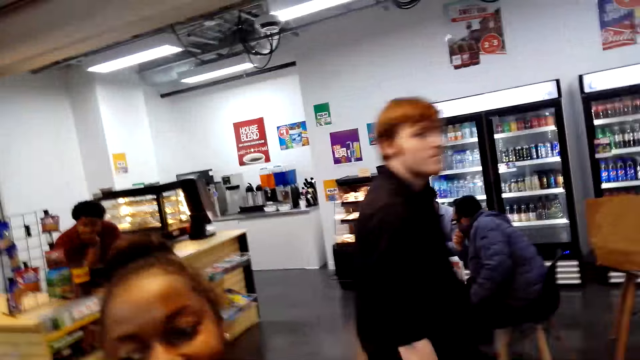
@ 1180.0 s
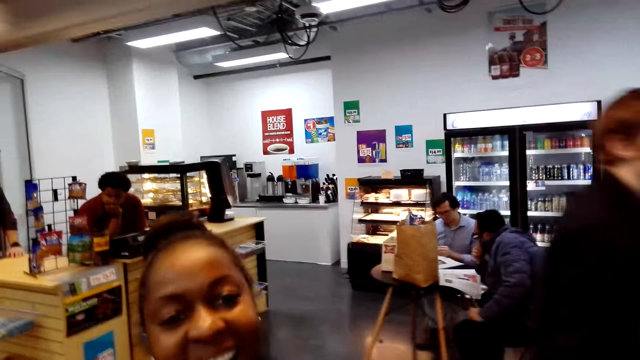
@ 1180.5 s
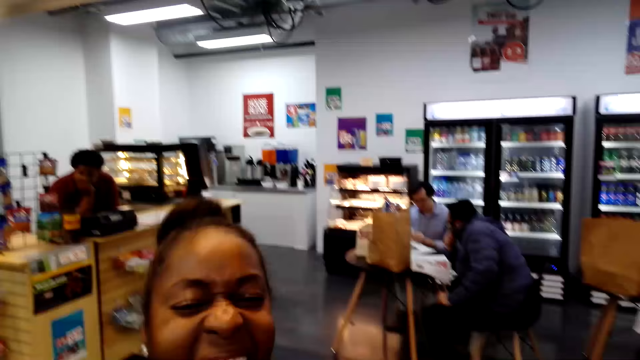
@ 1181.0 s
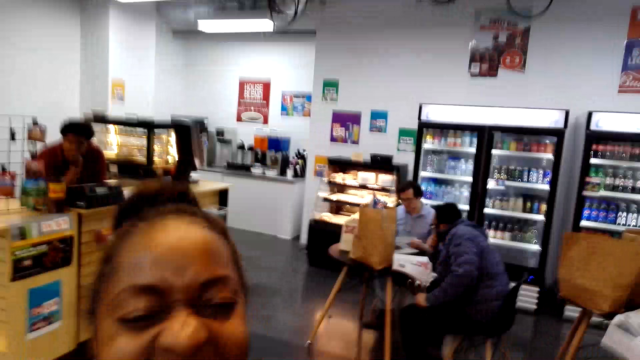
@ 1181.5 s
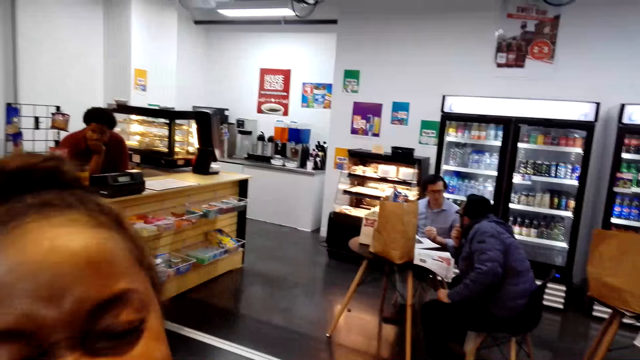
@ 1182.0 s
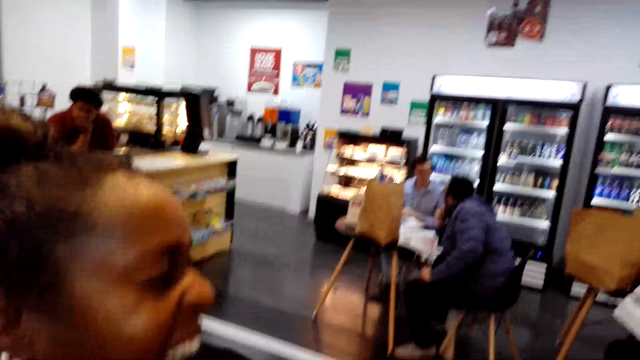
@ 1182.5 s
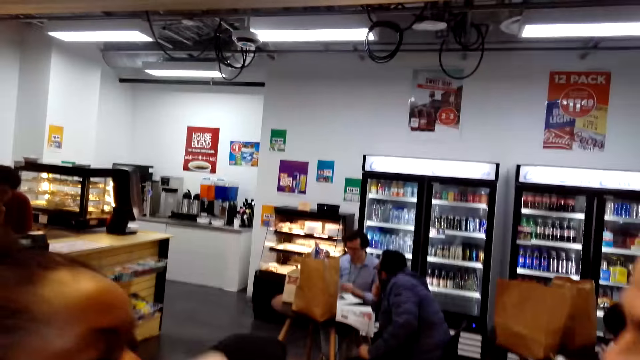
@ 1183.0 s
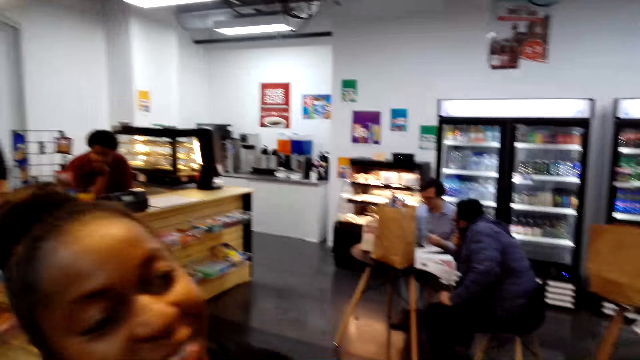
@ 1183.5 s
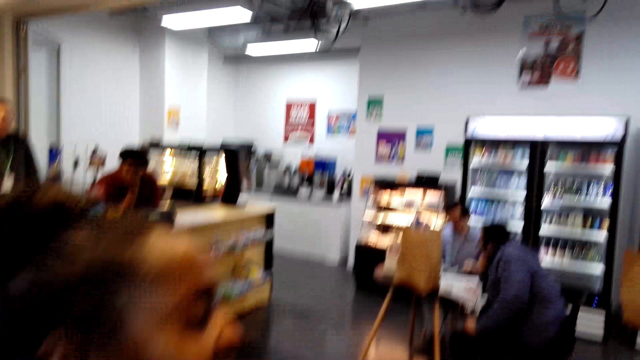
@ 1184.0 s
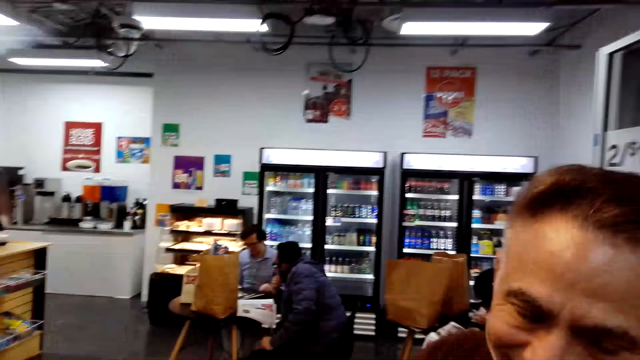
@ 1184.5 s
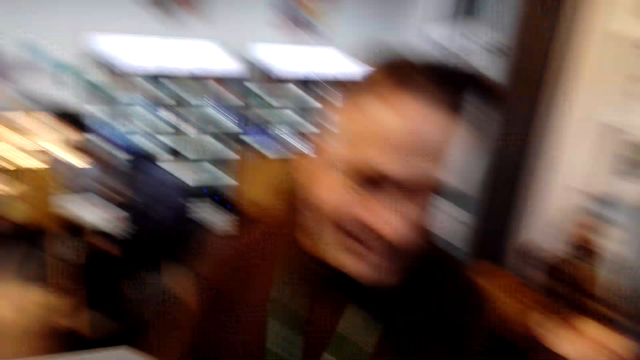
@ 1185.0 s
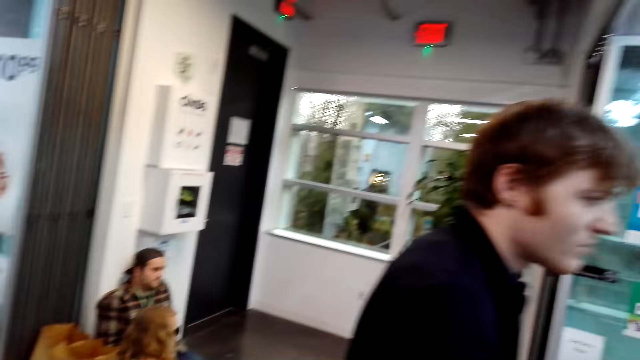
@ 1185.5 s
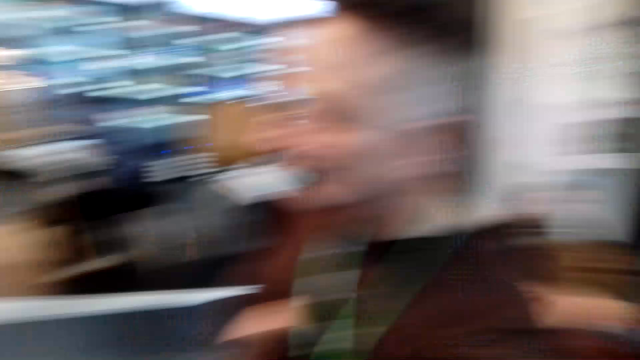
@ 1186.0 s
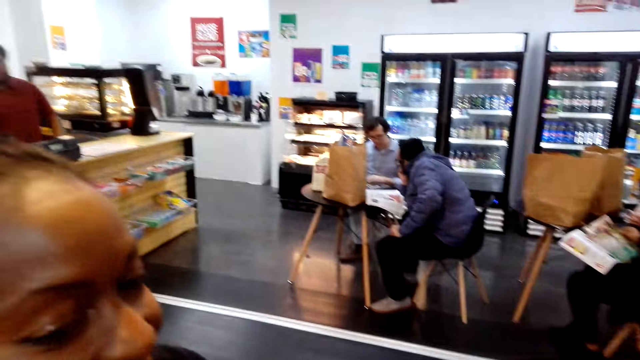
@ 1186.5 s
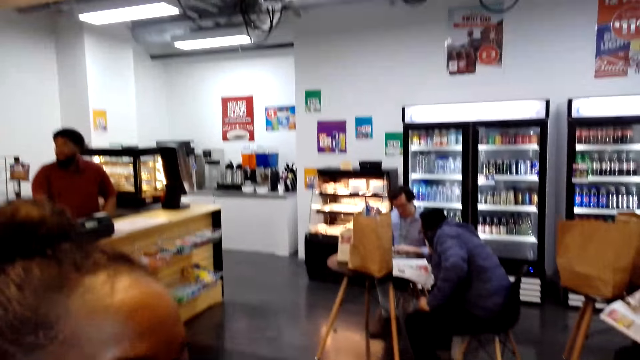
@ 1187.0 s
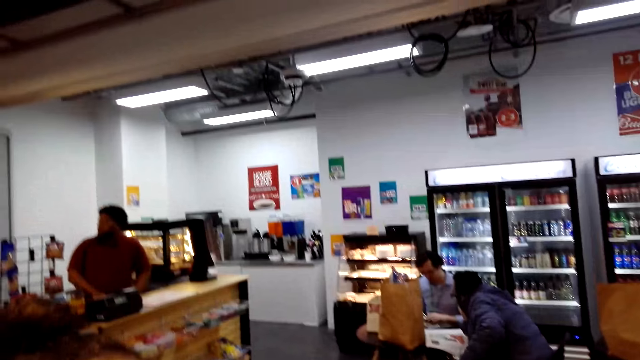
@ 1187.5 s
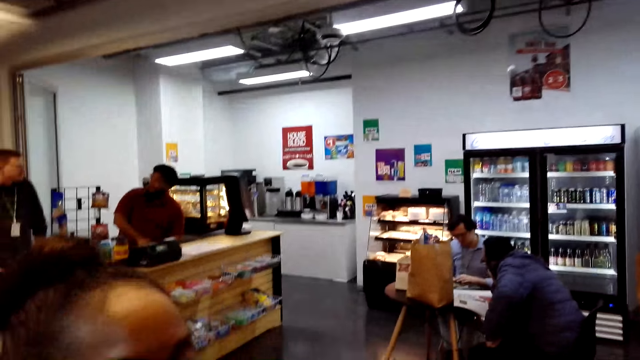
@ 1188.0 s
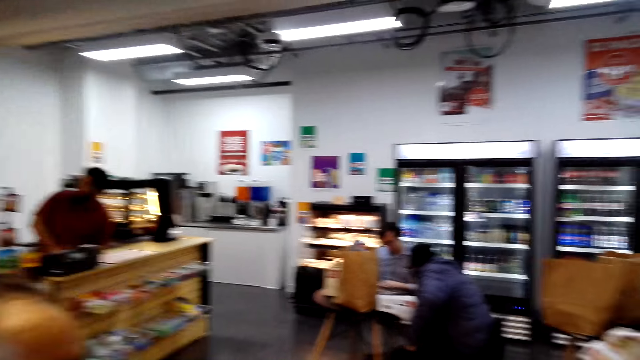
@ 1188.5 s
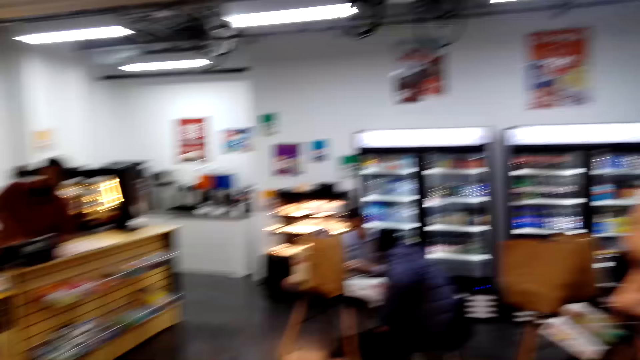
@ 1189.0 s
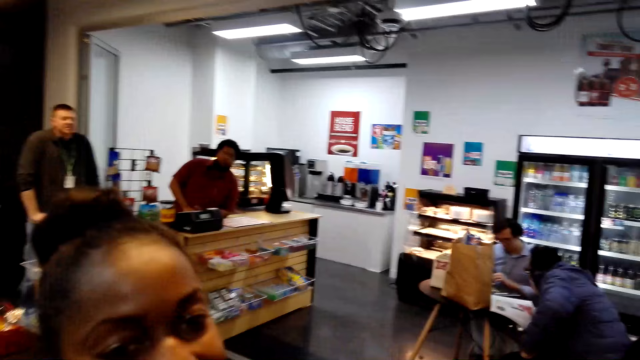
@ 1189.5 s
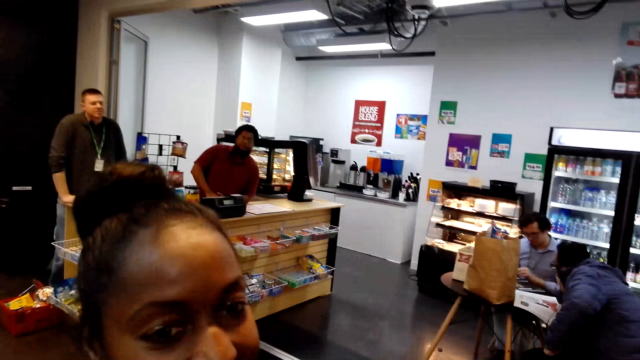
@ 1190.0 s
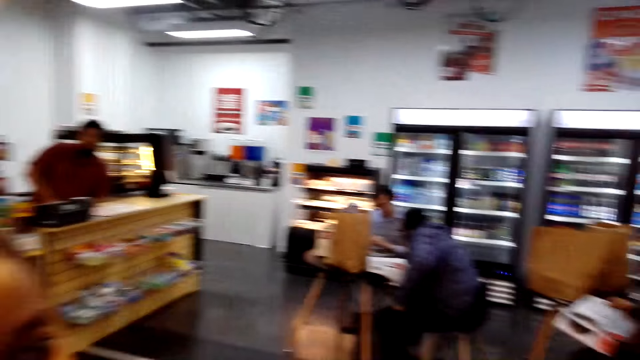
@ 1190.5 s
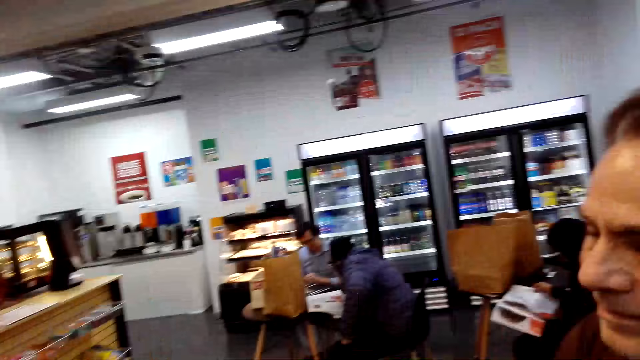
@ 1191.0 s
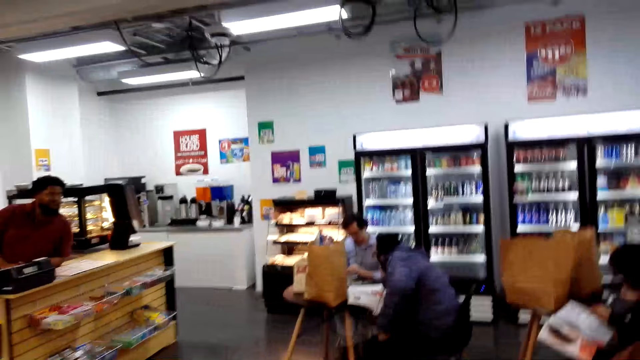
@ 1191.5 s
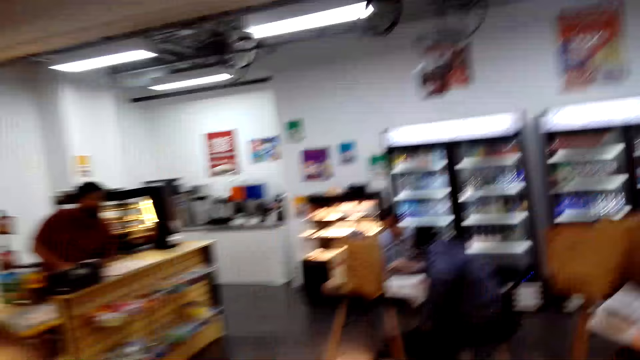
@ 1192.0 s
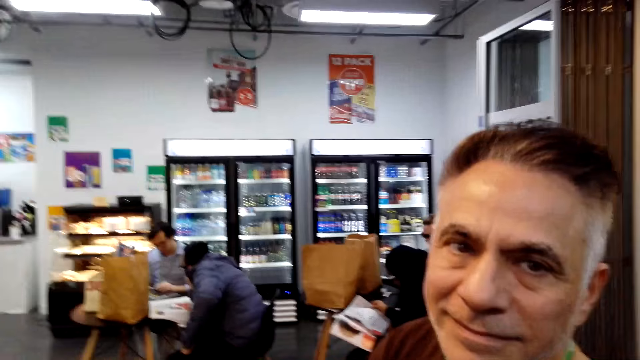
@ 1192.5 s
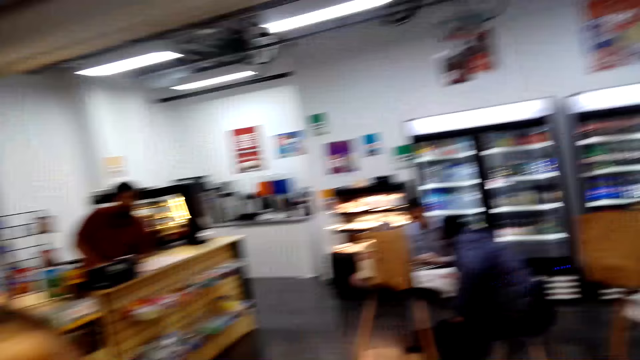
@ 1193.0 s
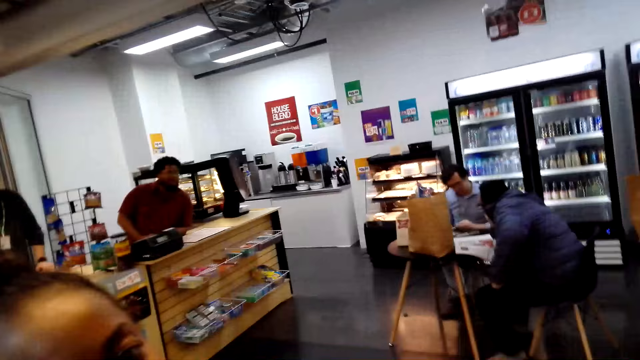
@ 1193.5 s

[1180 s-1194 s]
A woman laughs. A man laughs. The woman converses.

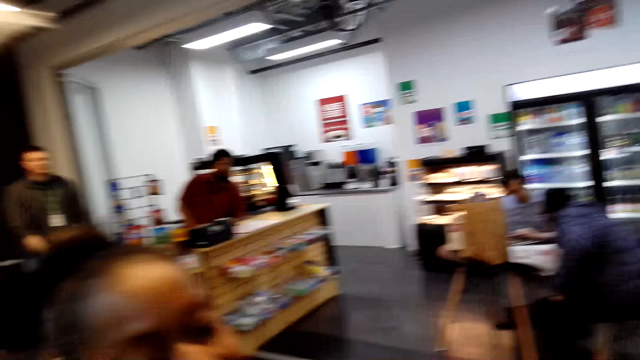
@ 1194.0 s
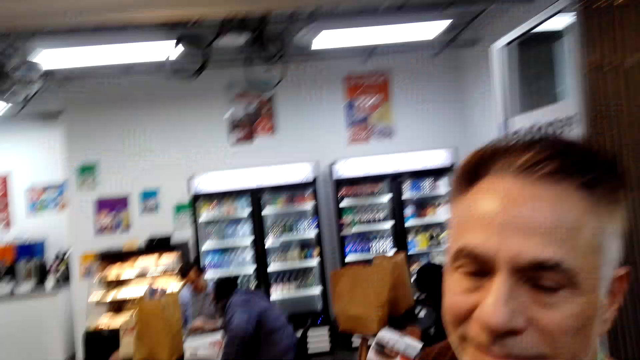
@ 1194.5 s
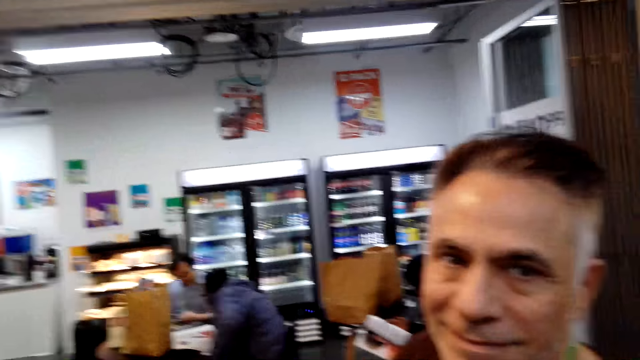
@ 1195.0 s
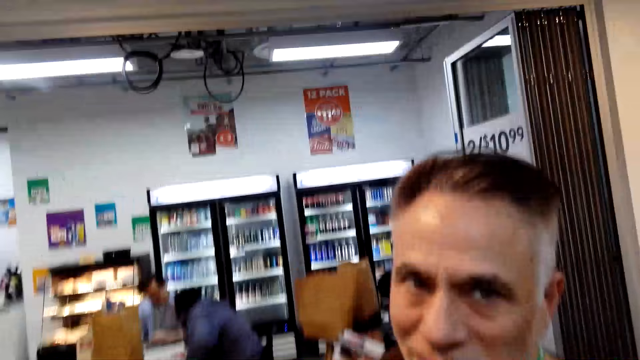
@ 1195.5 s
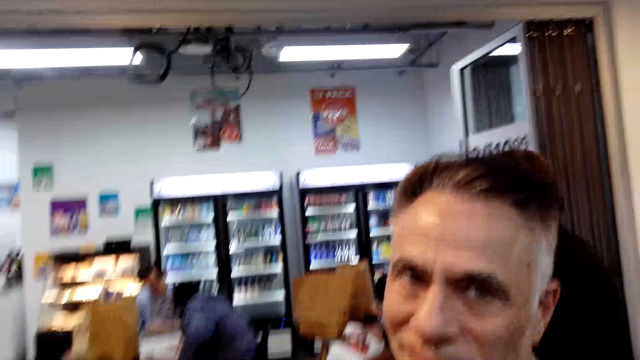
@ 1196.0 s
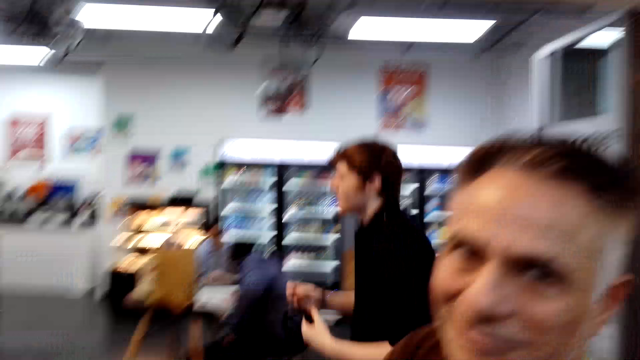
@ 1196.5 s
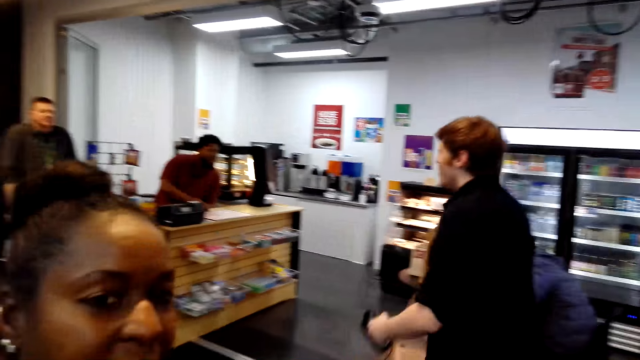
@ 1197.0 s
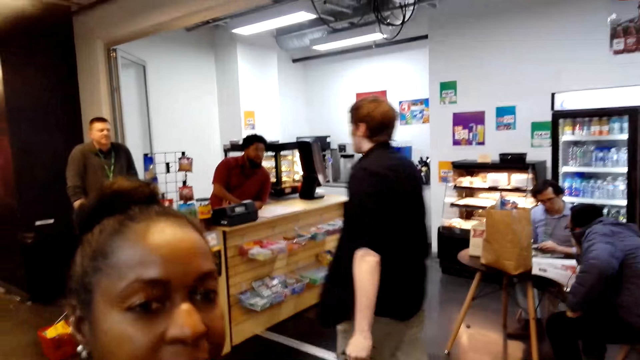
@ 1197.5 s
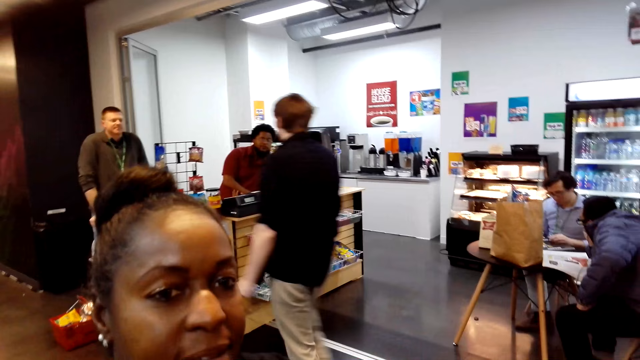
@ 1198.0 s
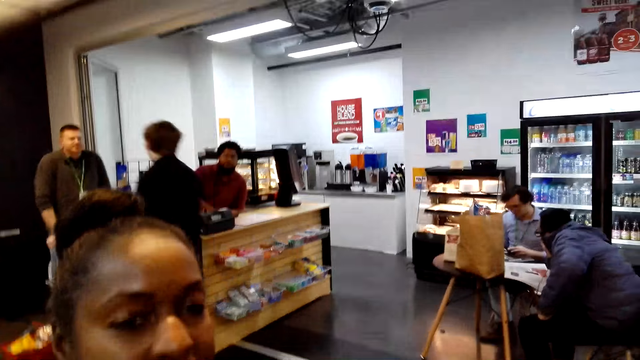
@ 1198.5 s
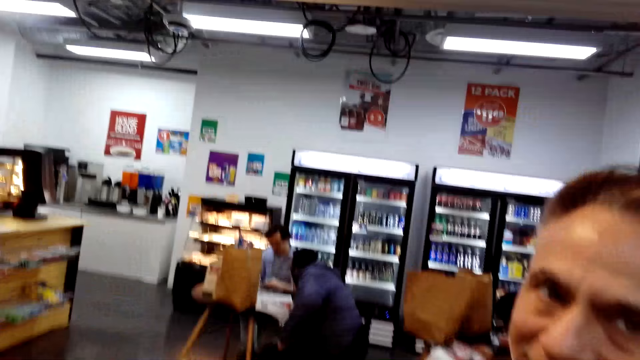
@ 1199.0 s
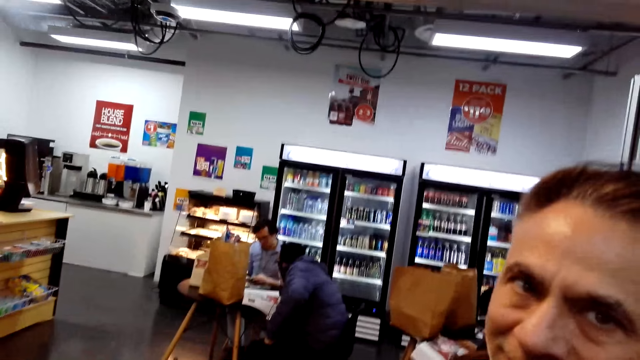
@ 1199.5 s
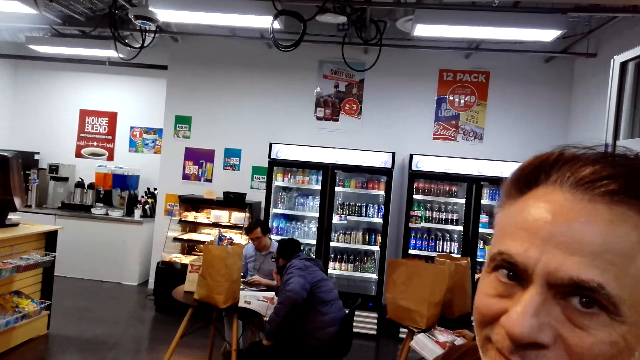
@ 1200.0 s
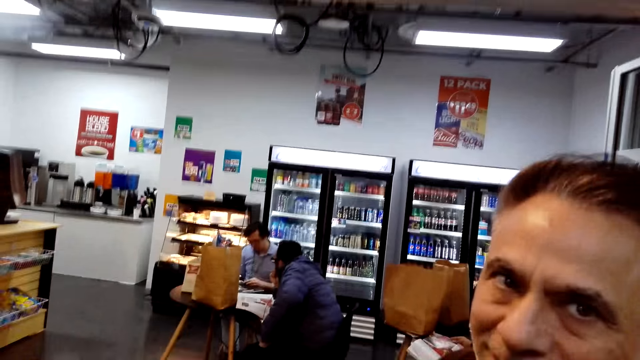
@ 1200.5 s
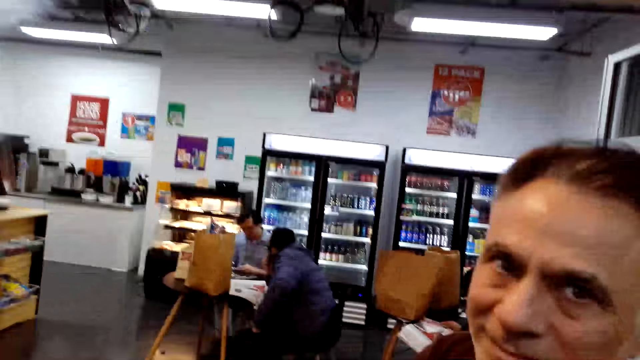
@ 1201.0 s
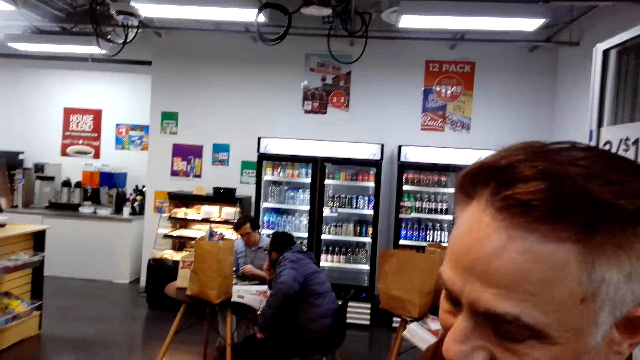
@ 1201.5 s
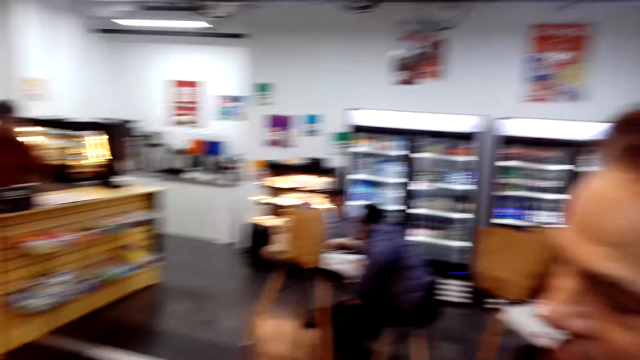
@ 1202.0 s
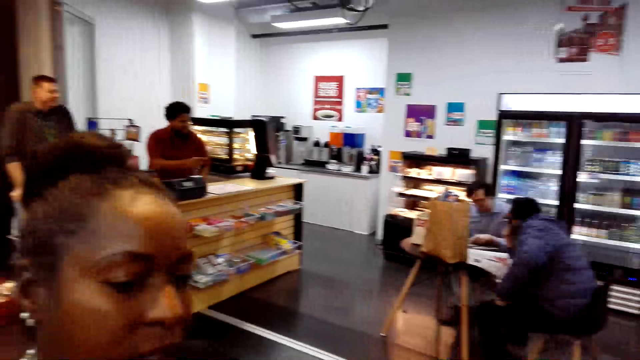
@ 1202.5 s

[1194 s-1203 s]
The camera wearer converses.
